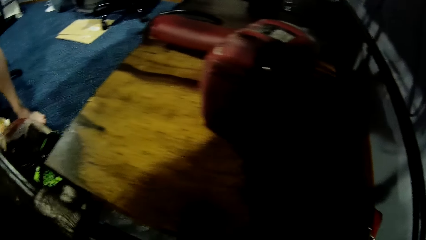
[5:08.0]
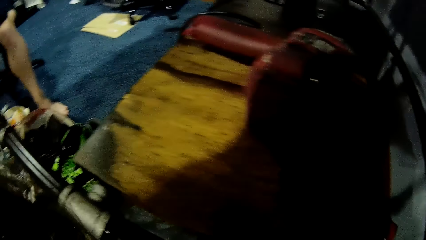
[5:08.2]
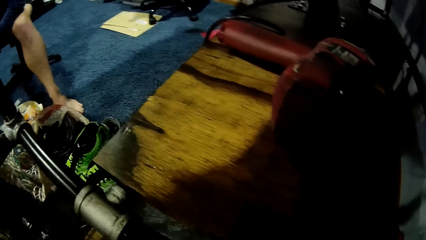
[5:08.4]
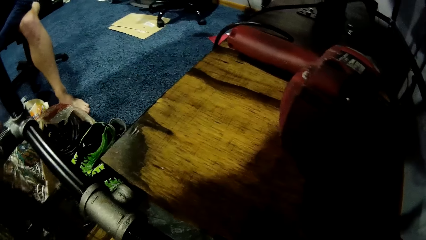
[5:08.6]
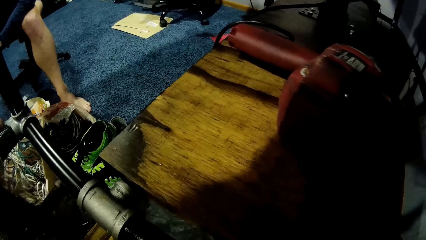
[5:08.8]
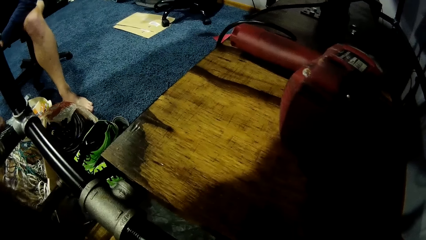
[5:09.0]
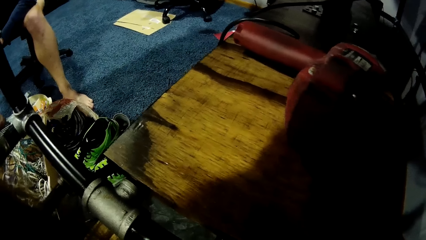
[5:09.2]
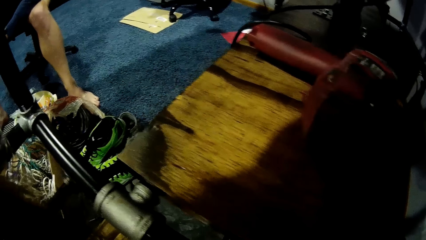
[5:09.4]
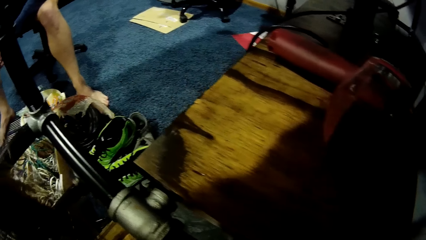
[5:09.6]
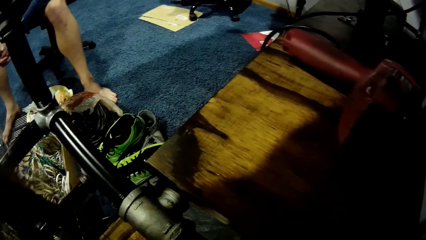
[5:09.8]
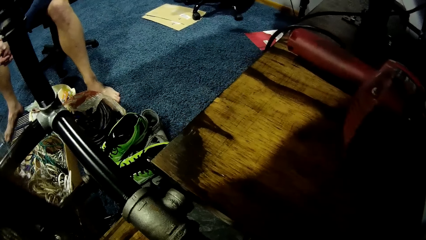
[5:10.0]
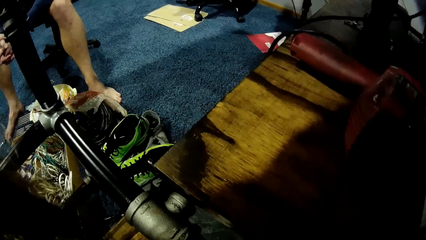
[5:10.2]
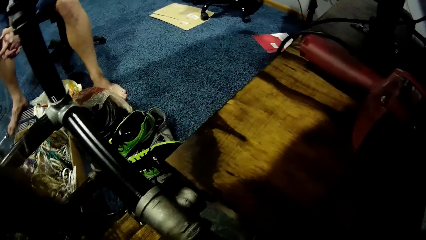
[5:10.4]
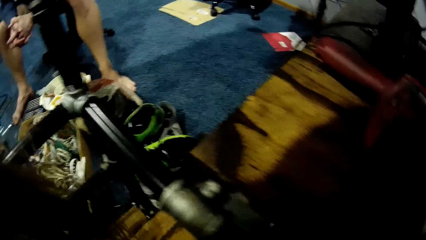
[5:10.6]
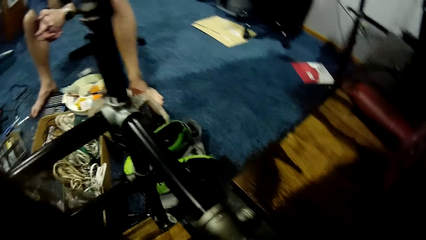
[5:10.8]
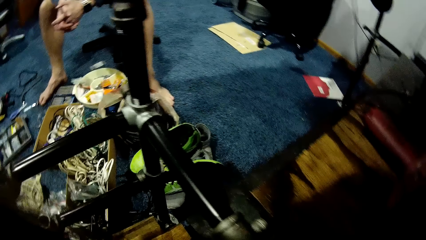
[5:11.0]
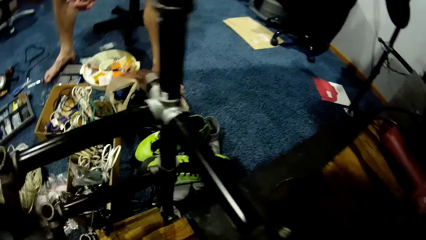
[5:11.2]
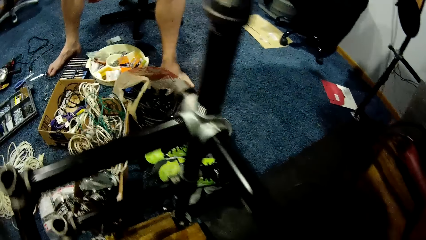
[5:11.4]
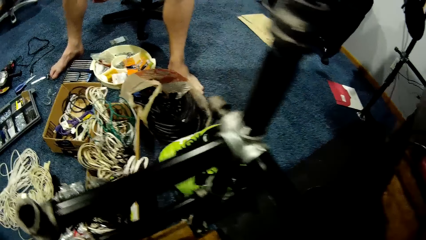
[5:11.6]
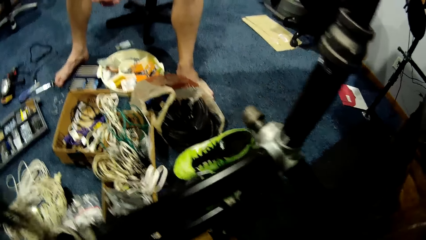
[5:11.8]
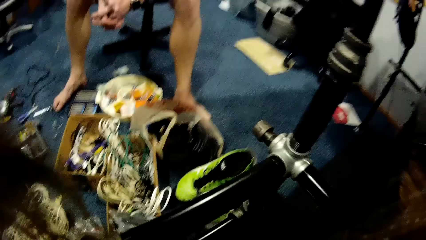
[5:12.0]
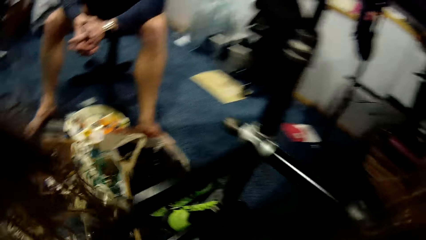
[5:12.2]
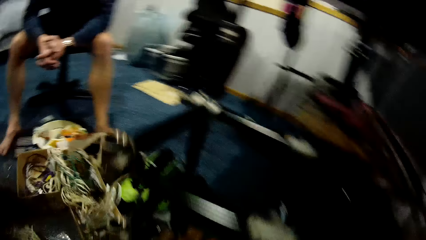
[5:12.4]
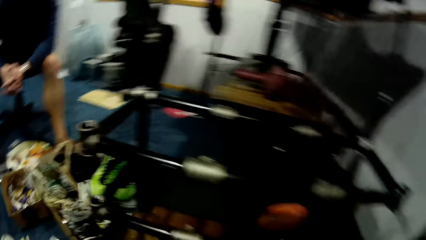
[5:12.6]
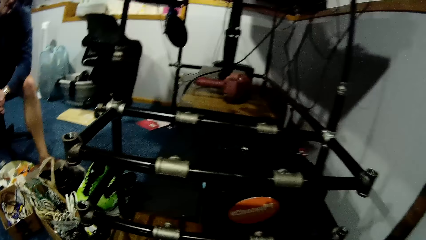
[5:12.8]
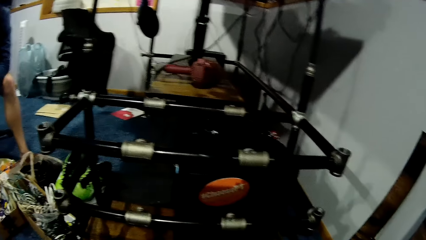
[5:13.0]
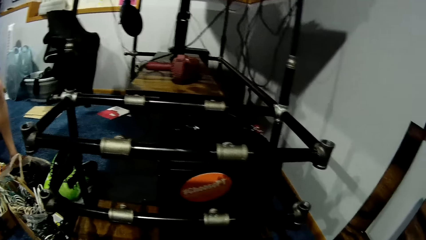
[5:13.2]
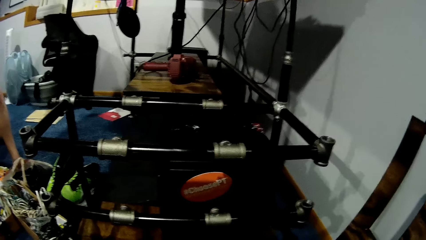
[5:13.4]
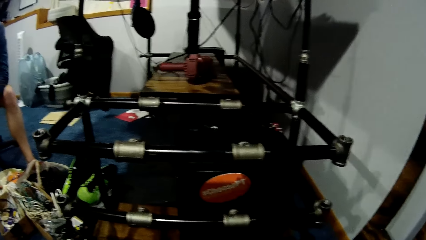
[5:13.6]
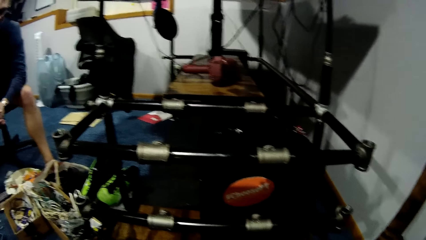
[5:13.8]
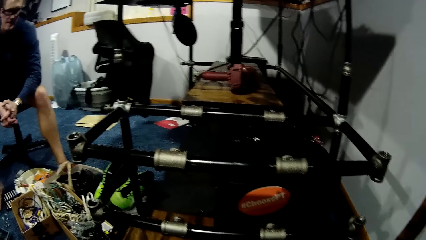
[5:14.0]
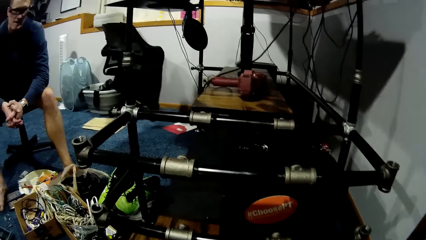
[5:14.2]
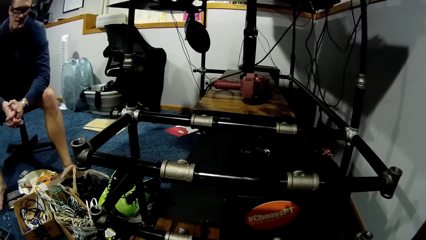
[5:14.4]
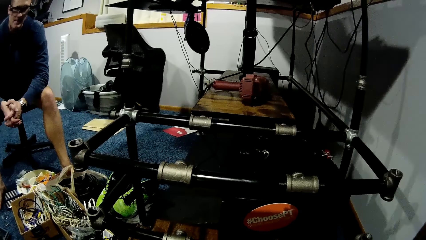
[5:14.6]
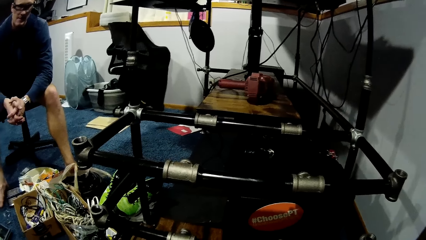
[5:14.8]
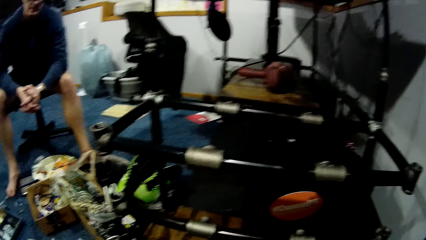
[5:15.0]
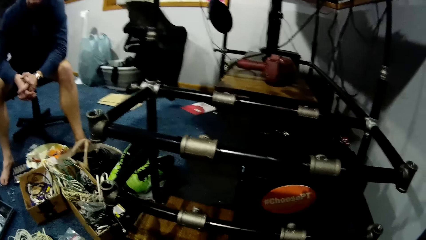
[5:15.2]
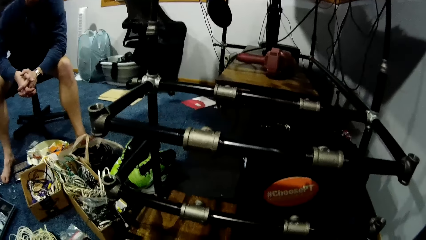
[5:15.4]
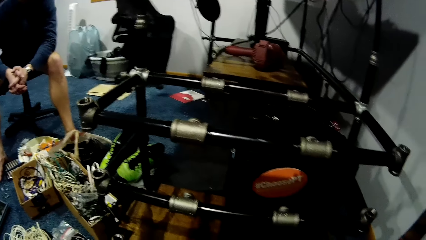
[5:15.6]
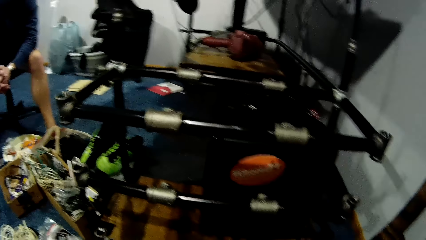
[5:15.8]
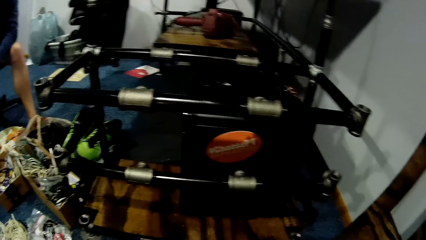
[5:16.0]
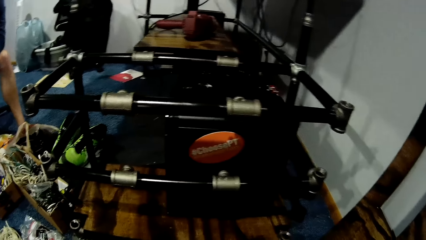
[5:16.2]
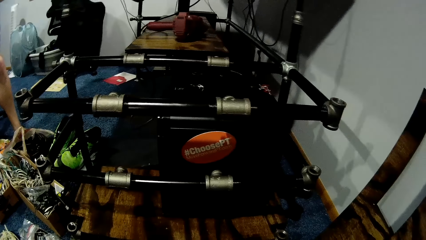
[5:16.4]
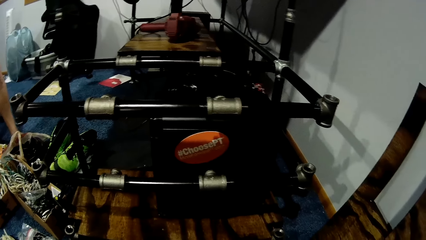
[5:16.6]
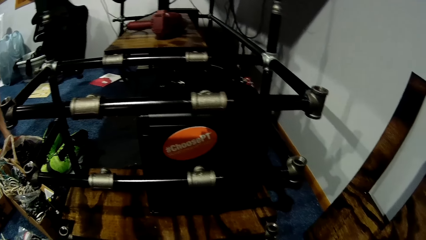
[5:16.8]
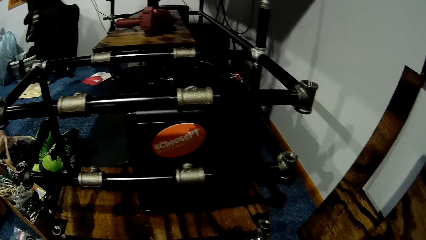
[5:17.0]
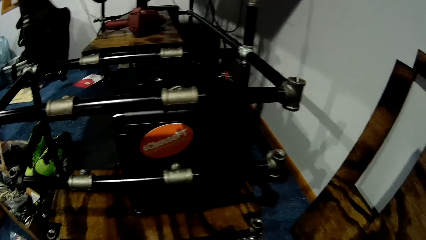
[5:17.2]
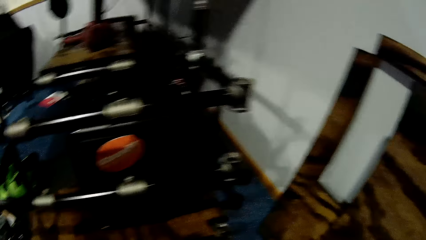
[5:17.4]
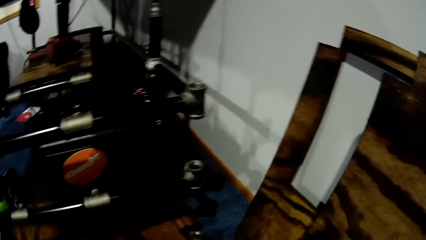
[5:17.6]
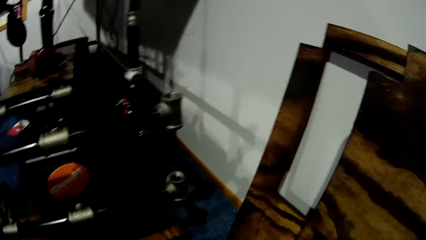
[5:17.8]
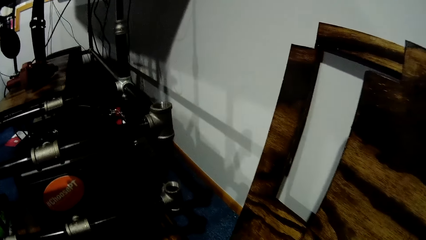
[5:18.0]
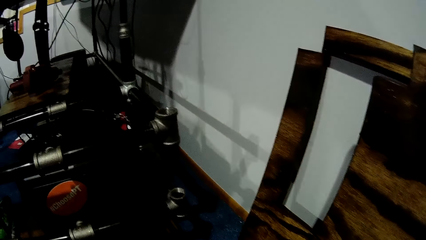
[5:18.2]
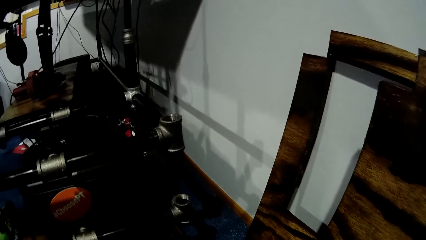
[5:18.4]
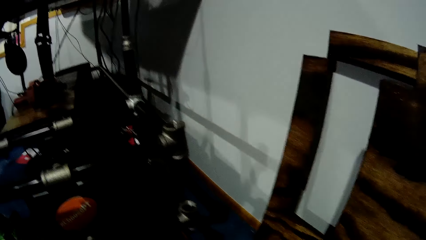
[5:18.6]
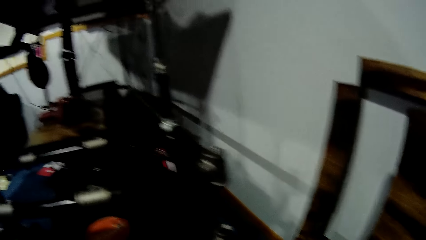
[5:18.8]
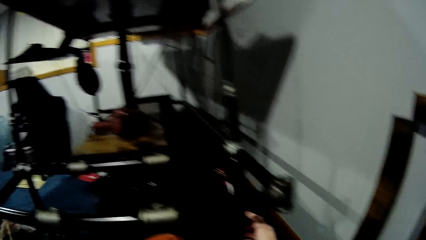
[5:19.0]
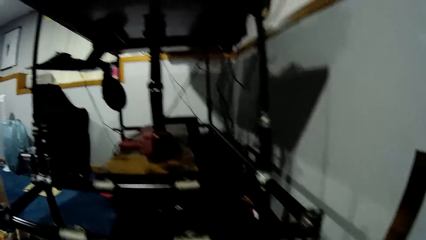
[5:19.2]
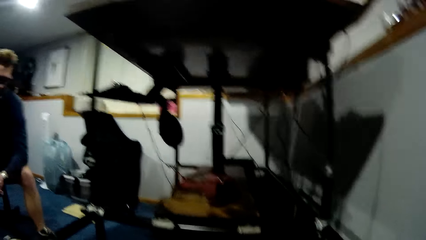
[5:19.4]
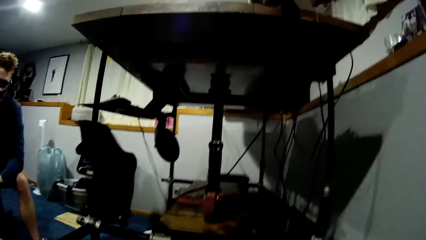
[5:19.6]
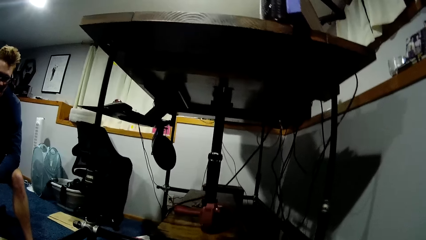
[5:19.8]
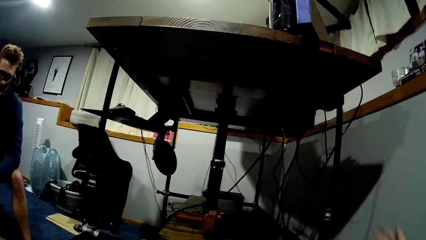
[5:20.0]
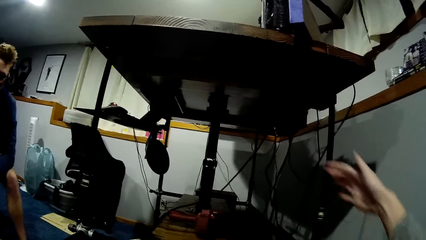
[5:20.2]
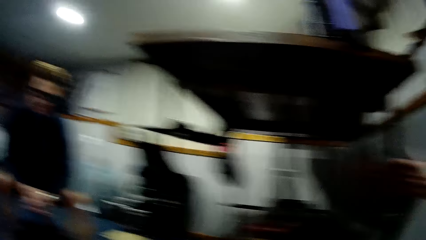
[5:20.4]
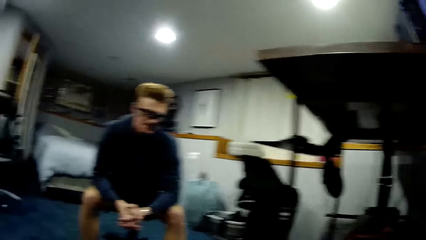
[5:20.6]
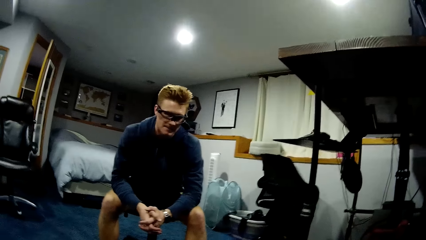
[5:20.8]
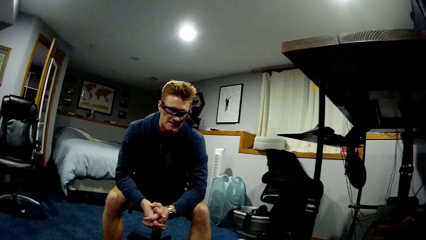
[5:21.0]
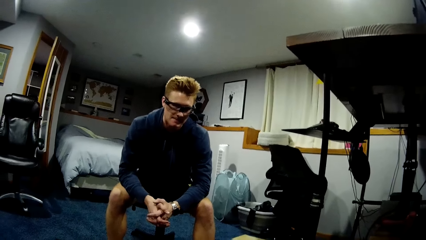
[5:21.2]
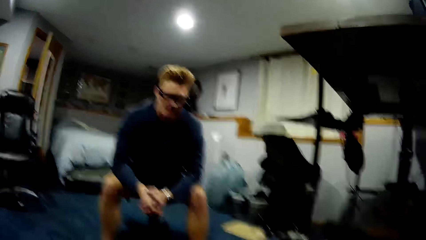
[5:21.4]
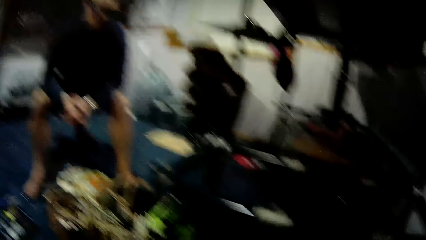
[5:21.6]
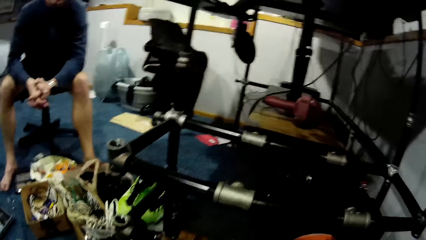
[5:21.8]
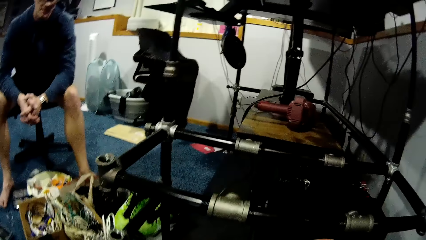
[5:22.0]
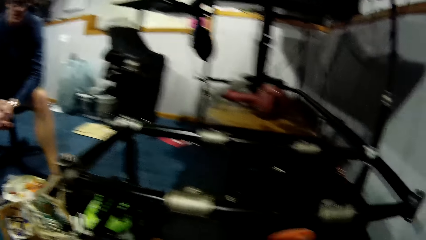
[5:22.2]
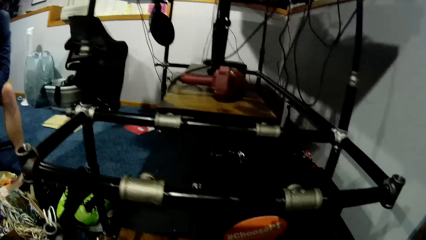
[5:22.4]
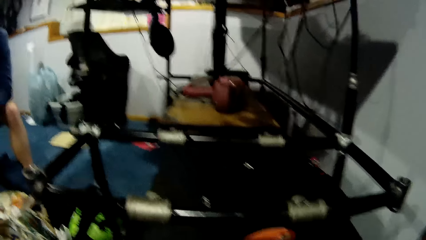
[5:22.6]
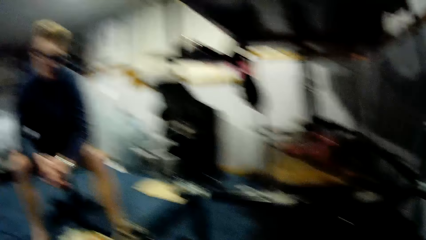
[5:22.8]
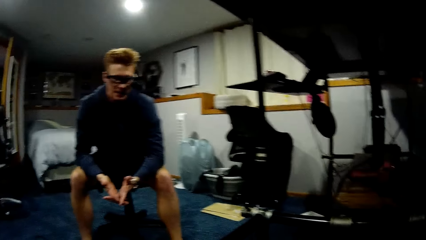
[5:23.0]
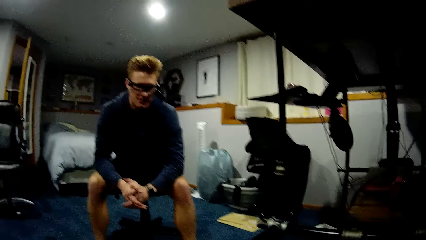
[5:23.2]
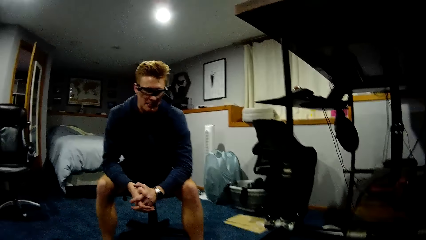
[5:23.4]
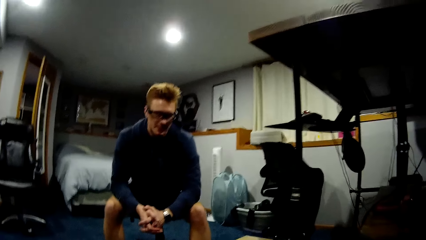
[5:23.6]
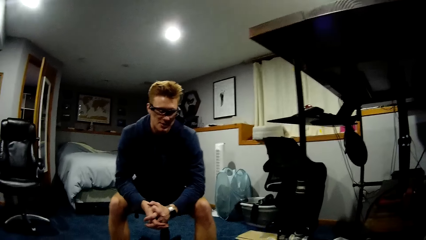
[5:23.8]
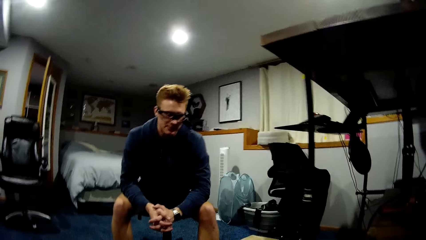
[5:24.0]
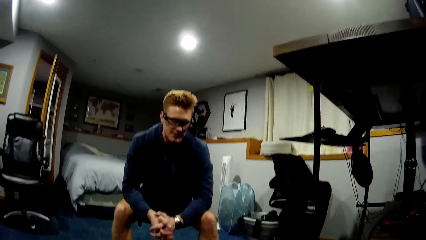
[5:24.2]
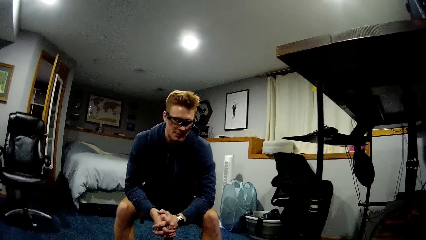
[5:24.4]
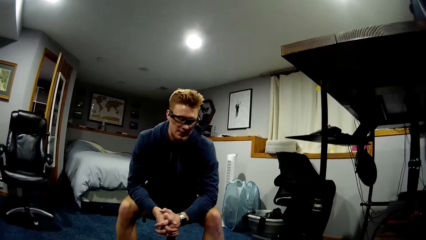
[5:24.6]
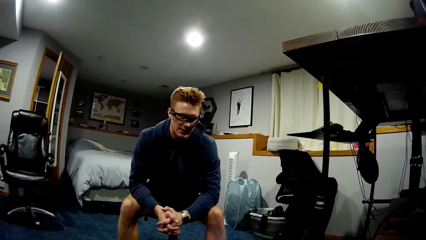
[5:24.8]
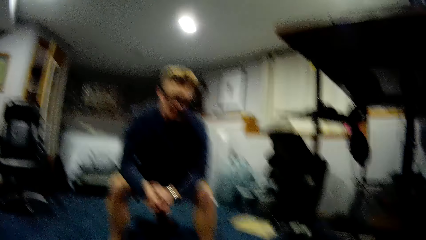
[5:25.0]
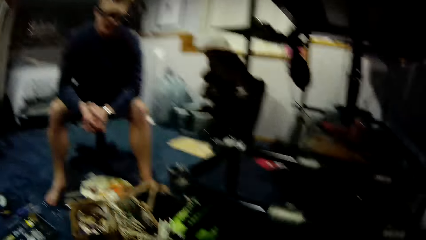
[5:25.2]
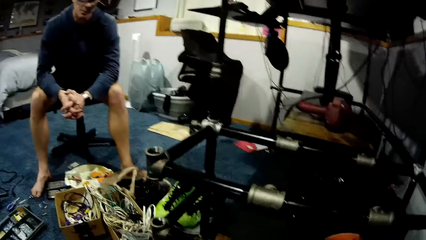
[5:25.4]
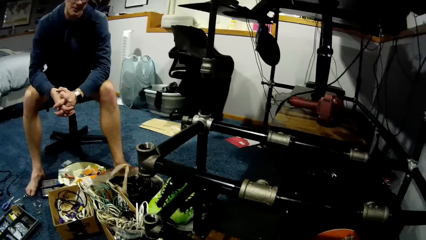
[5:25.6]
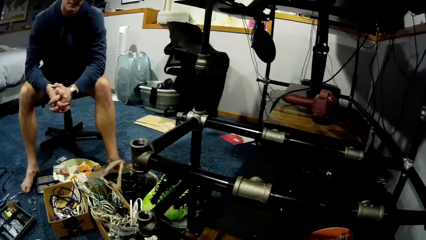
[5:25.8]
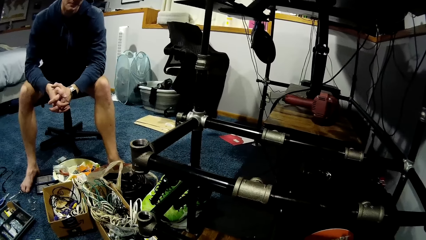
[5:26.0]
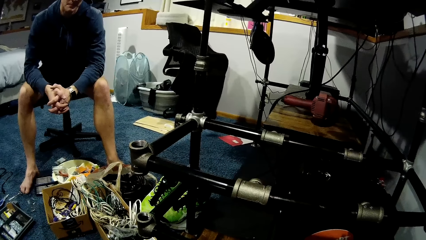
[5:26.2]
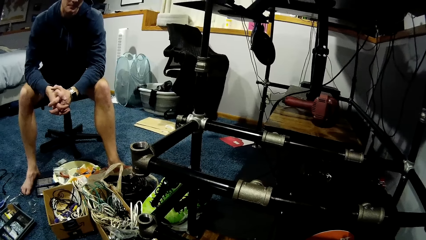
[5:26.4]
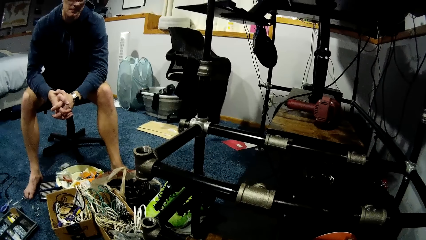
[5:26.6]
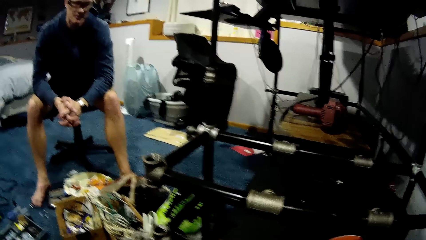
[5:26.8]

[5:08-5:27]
The camera wearer touches the metal frame with her right hand.
